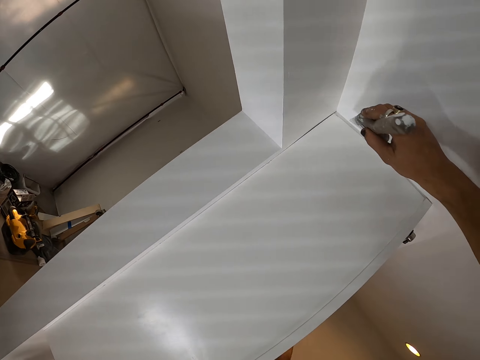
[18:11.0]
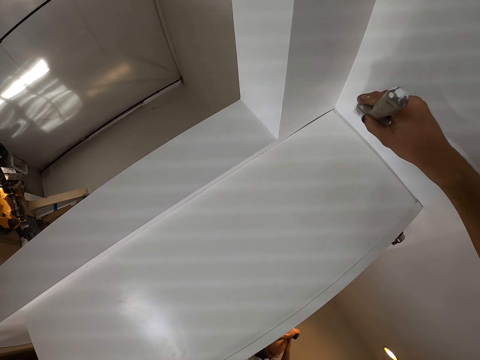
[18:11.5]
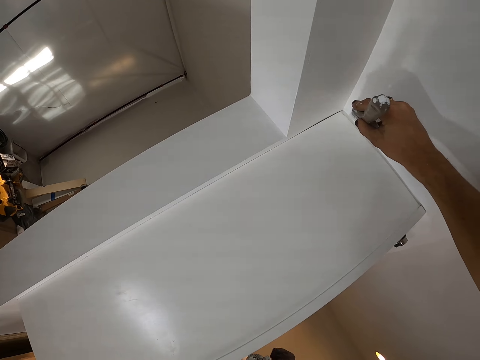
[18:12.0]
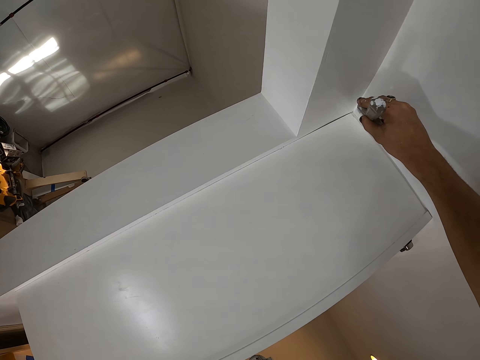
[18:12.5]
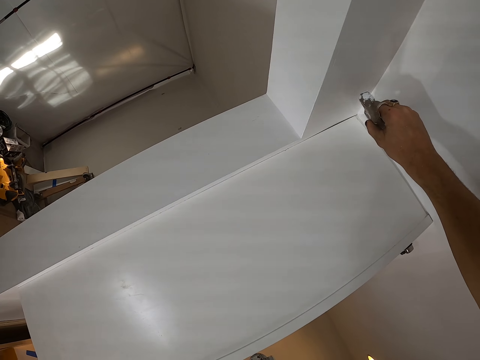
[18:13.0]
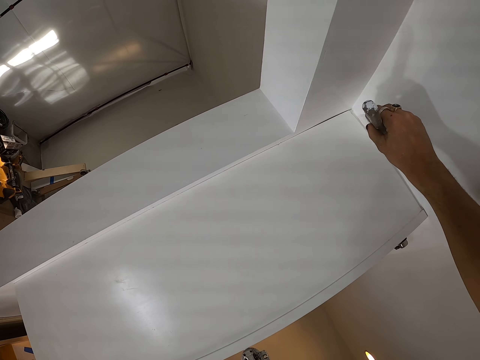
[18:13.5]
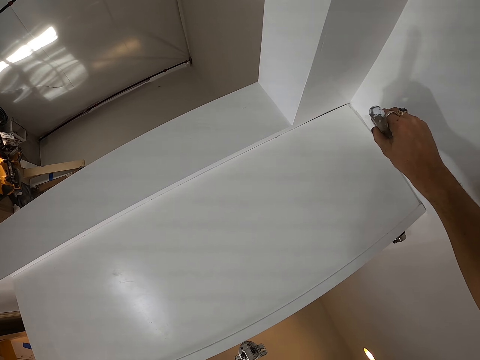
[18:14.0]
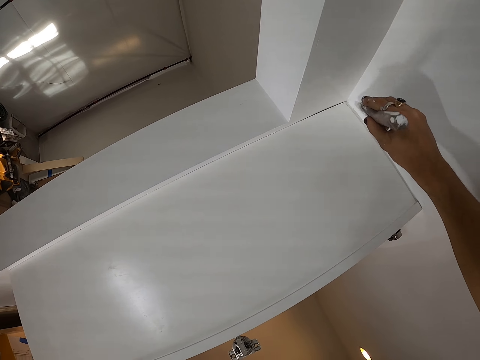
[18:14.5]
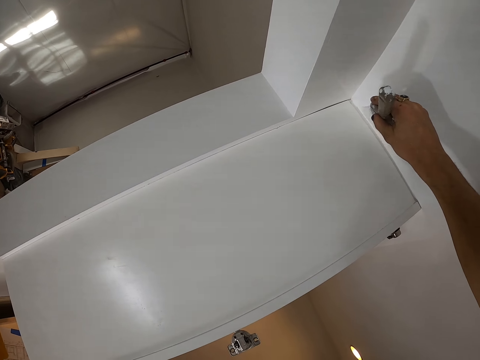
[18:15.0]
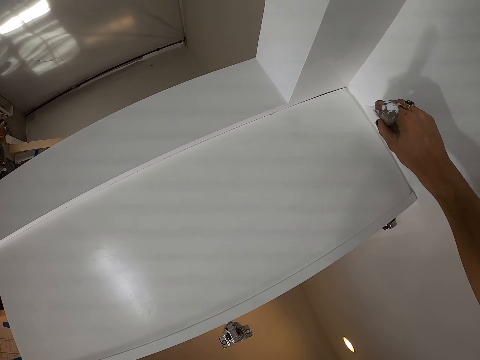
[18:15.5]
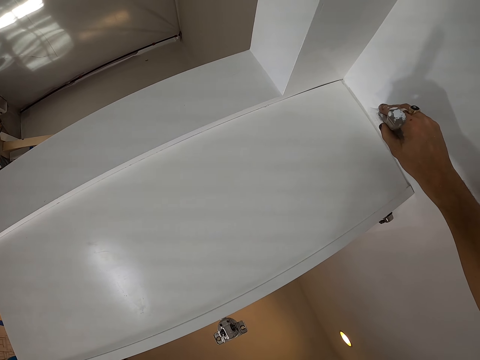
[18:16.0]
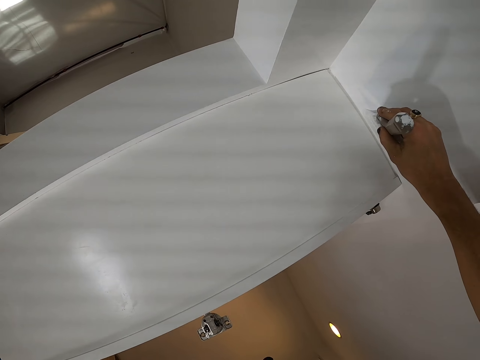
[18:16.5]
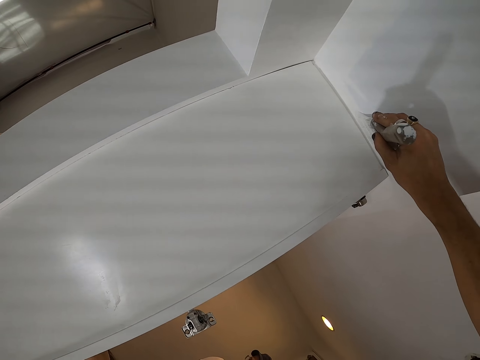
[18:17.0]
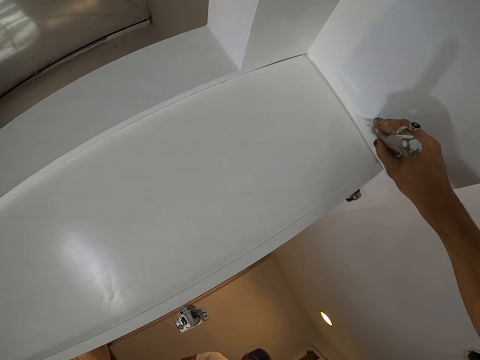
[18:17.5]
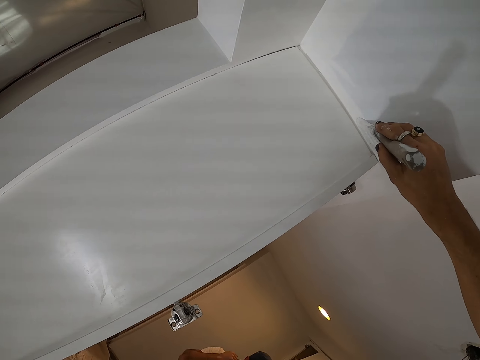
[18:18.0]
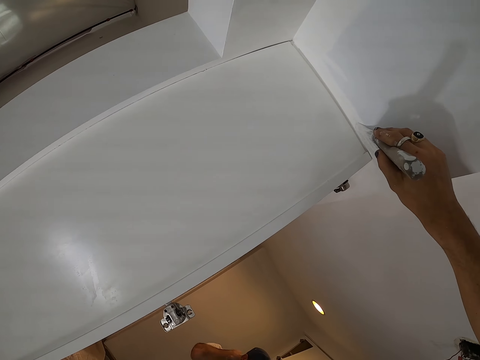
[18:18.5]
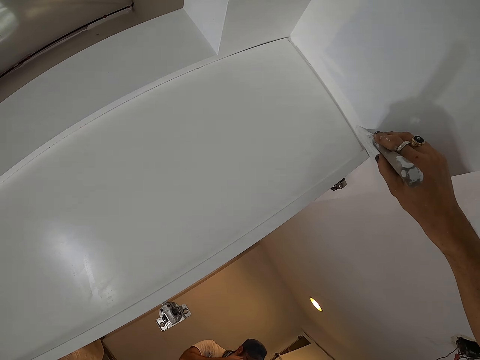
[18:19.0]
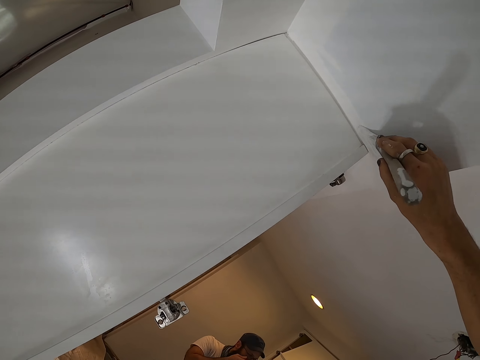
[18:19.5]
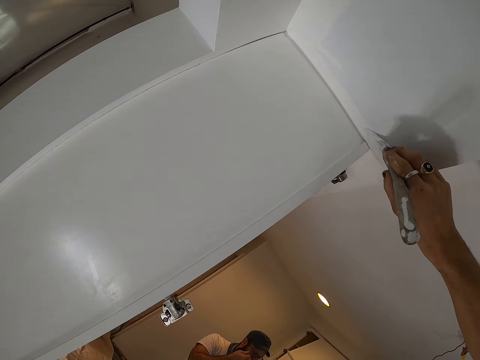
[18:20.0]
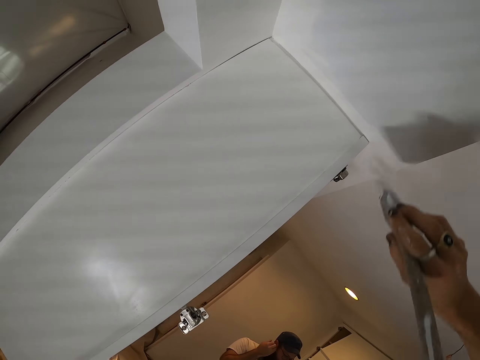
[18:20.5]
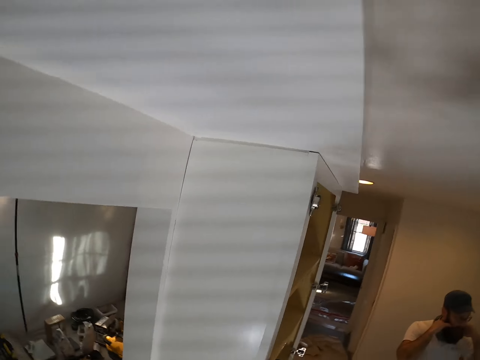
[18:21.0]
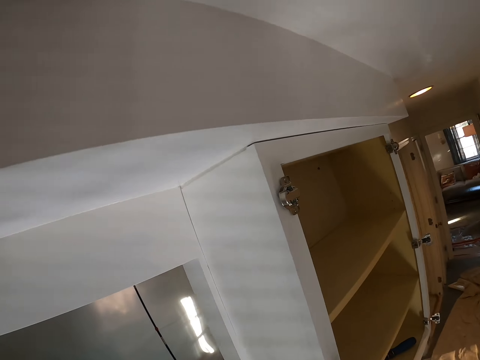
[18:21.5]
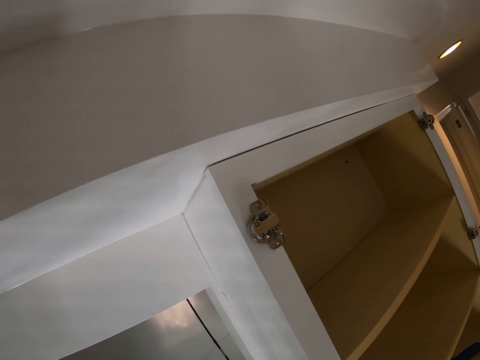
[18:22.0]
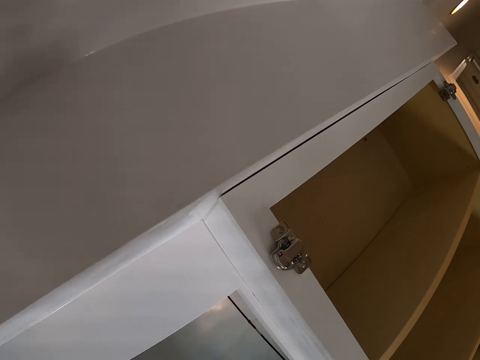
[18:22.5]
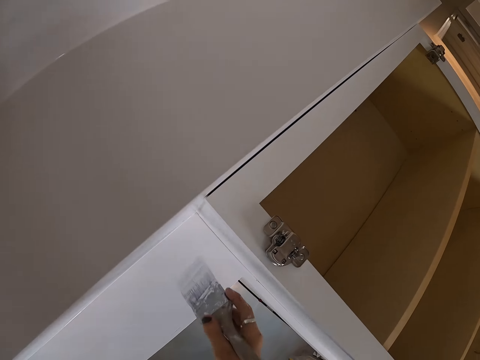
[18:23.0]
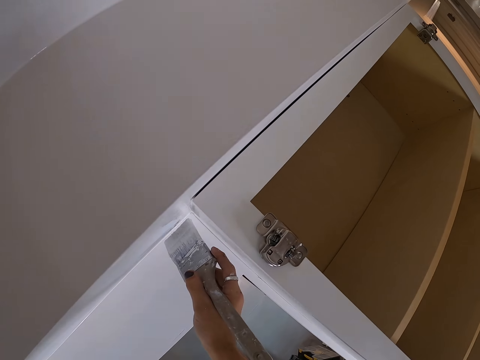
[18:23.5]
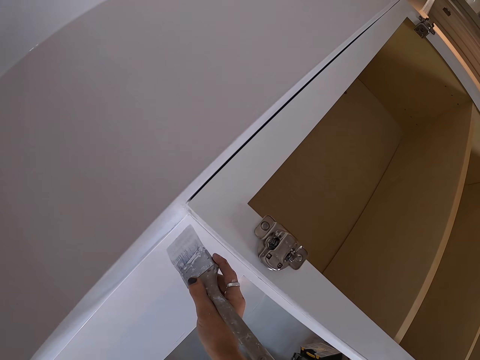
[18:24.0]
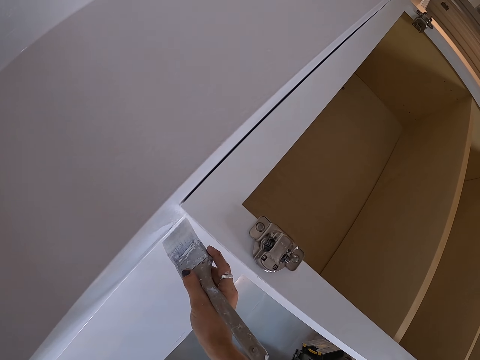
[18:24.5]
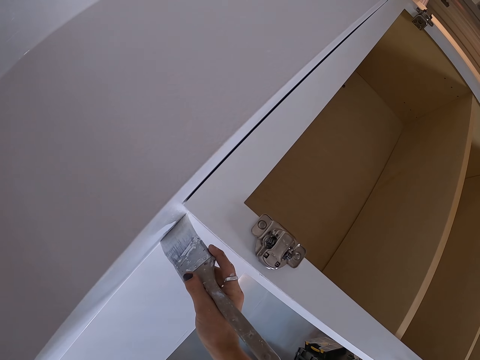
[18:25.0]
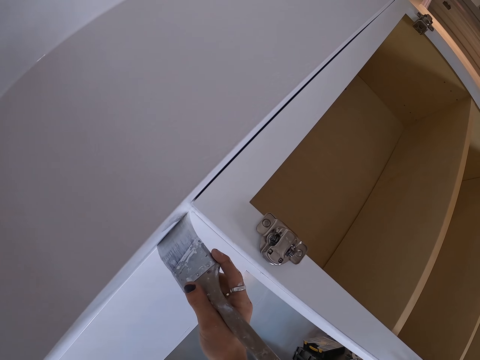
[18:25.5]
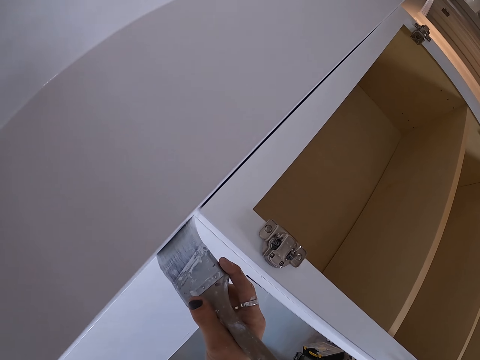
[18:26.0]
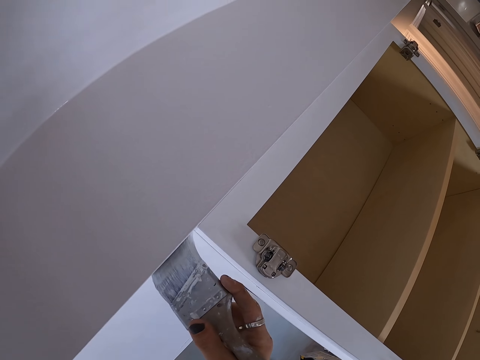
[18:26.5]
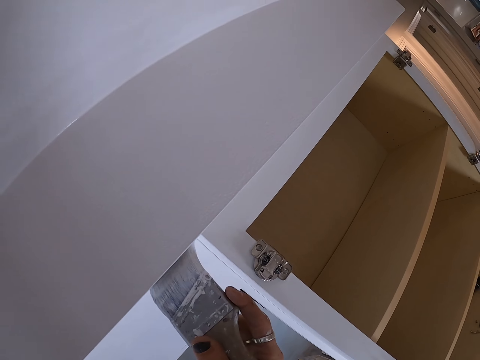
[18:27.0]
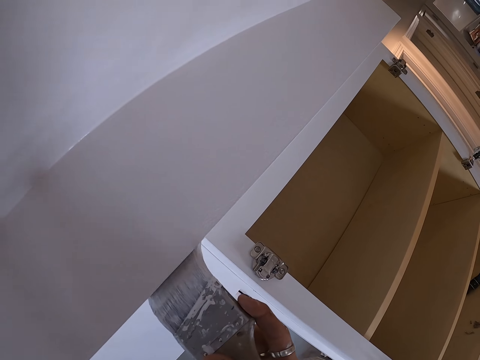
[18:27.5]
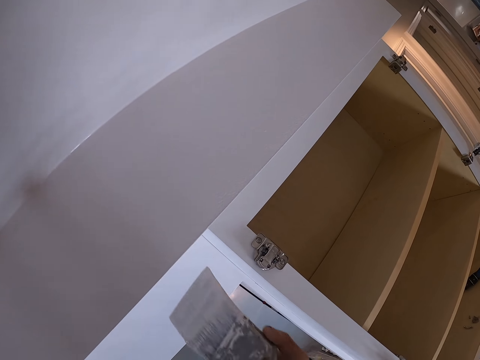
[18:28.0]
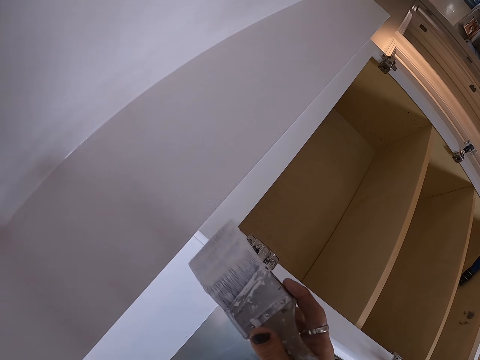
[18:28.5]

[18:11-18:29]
The camera wearer paints the wall with a brush. They look at the ceiling and paint the ceiling.

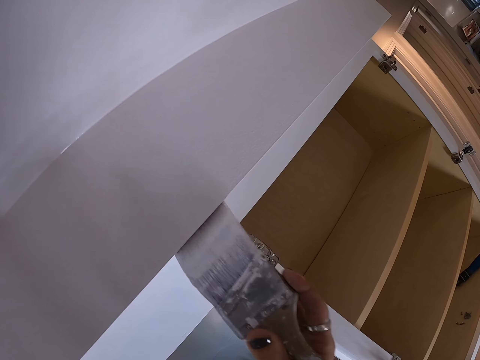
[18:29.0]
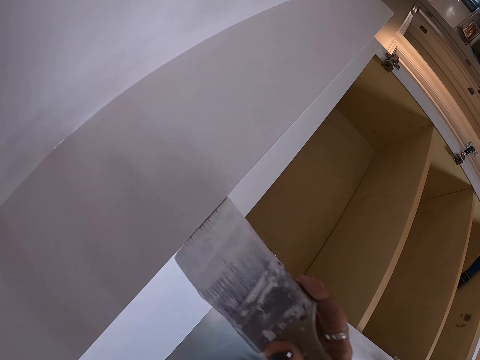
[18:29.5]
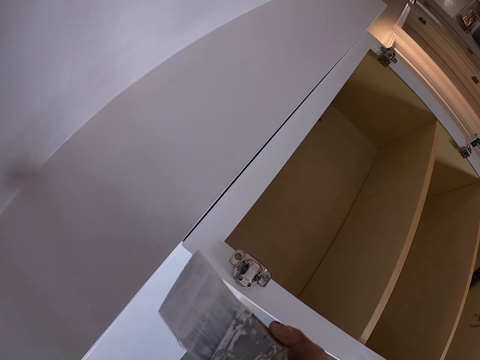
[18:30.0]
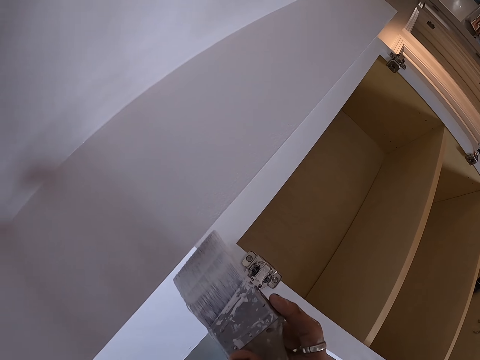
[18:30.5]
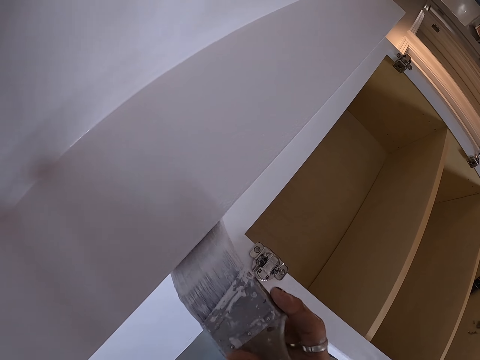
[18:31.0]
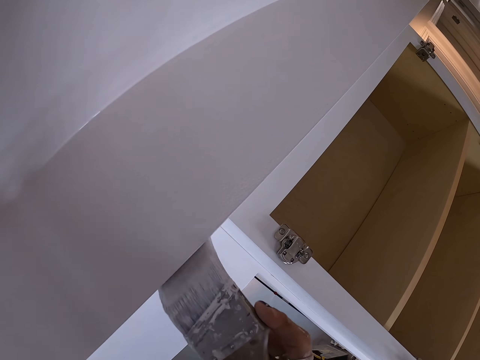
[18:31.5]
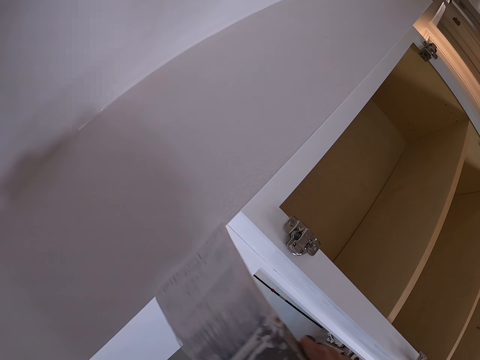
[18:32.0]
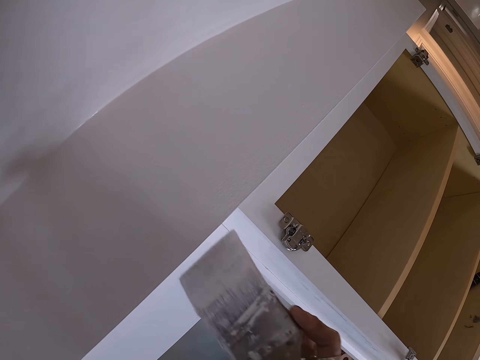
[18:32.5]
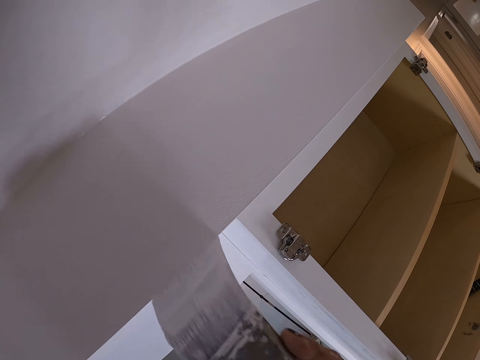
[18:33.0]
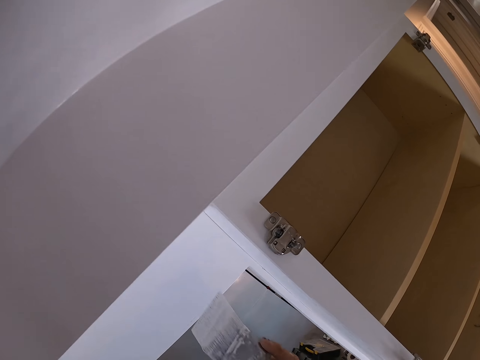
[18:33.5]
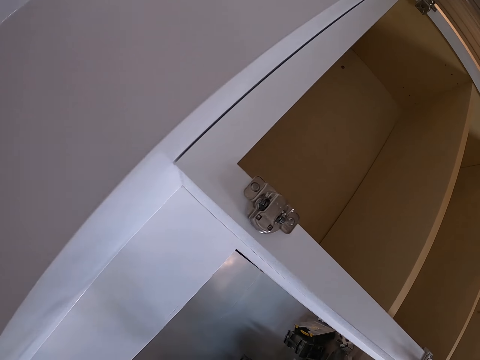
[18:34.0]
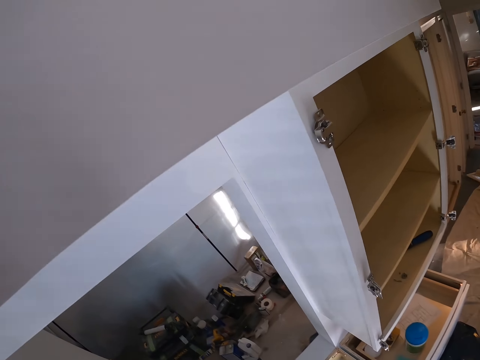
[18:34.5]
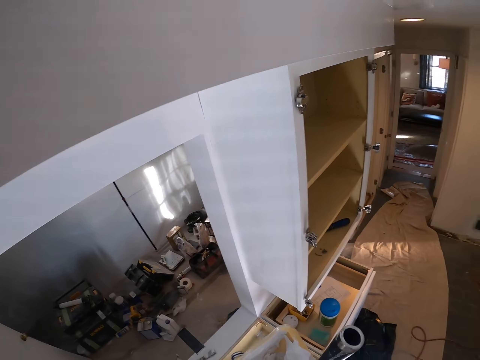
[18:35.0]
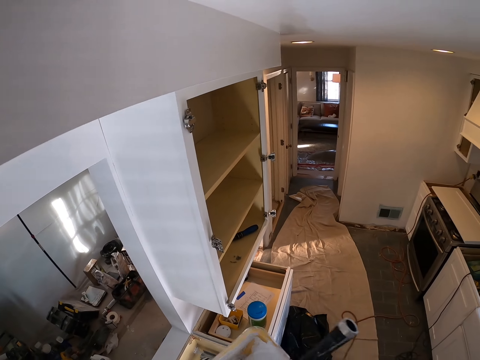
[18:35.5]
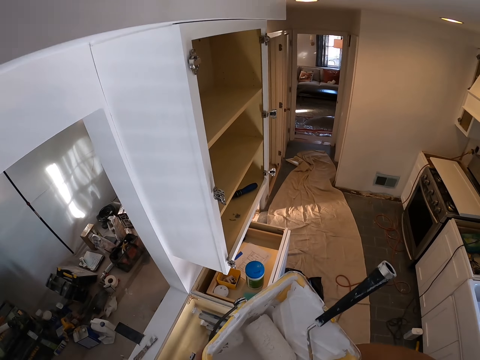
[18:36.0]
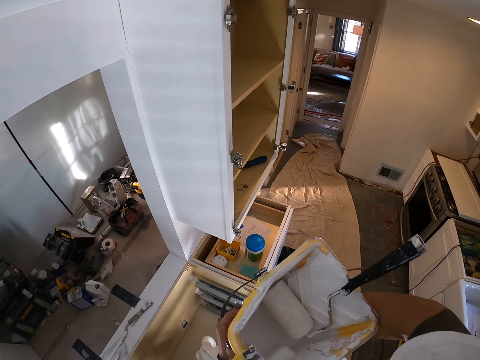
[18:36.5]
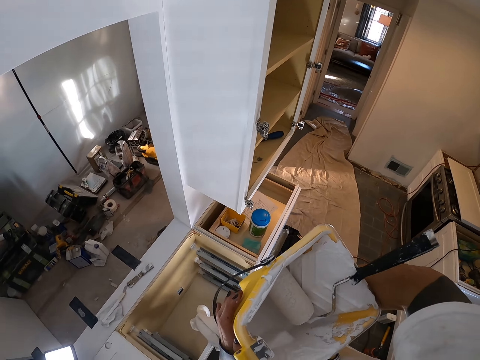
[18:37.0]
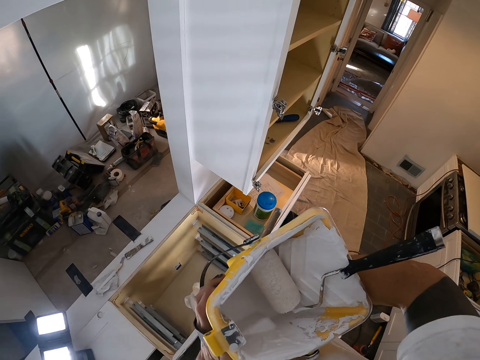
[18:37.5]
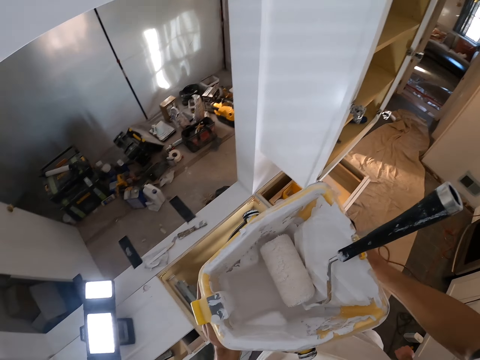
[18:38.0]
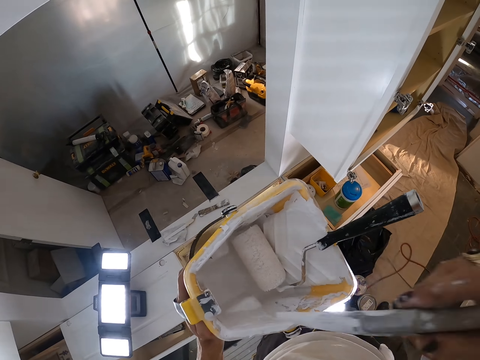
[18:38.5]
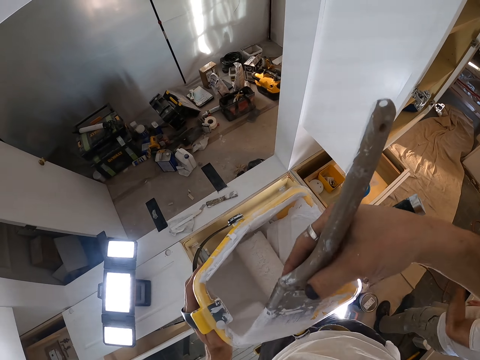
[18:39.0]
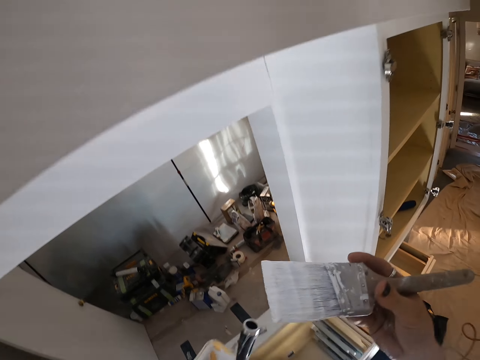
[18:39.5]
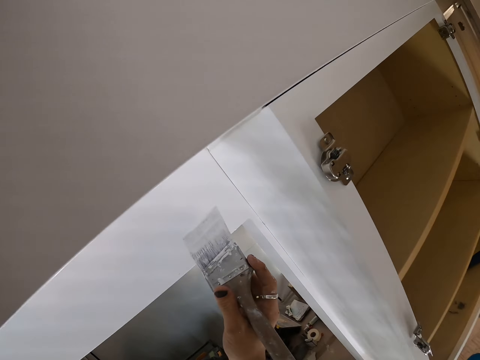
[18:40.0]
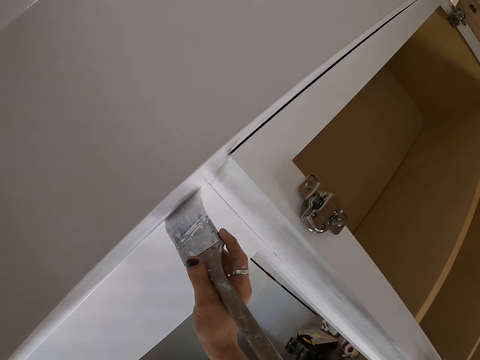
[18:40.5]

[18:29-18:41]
The camera wearer looks on the other side. They rub the paint brush on the container.
